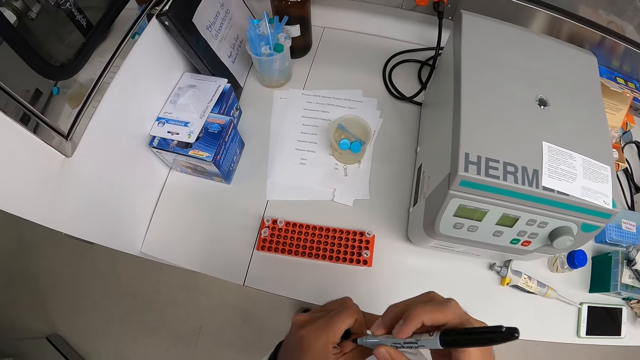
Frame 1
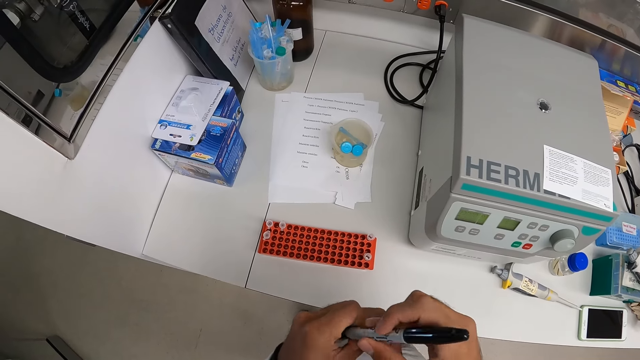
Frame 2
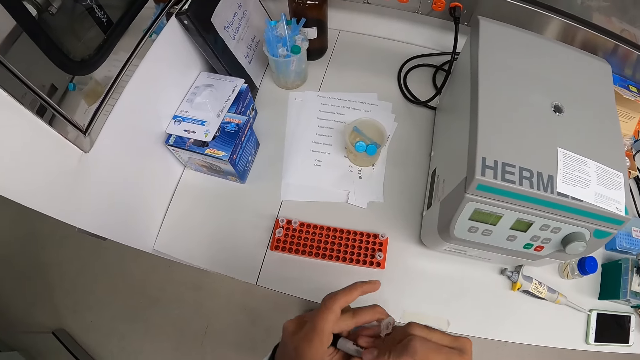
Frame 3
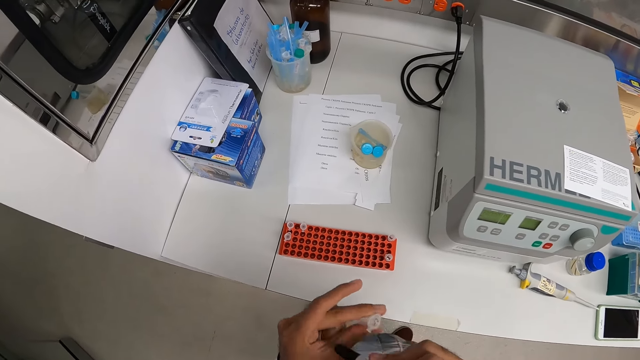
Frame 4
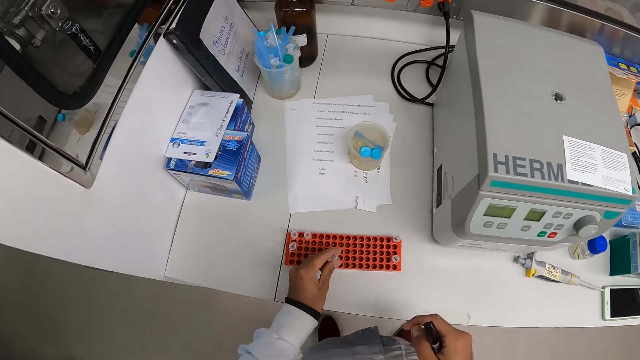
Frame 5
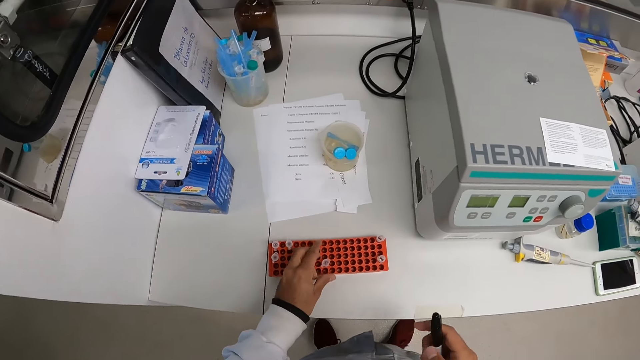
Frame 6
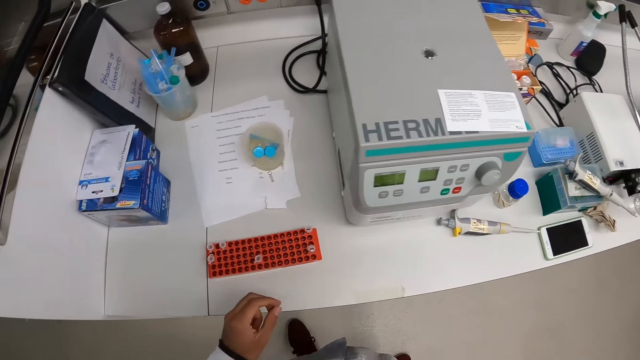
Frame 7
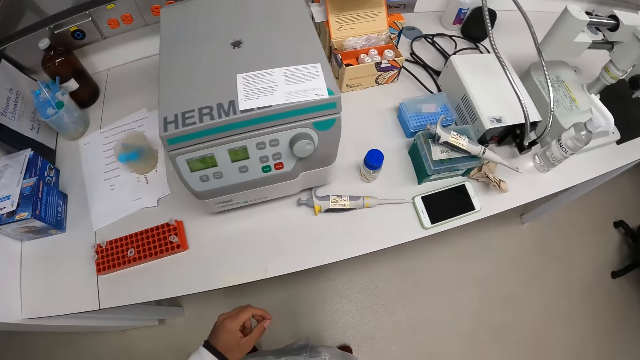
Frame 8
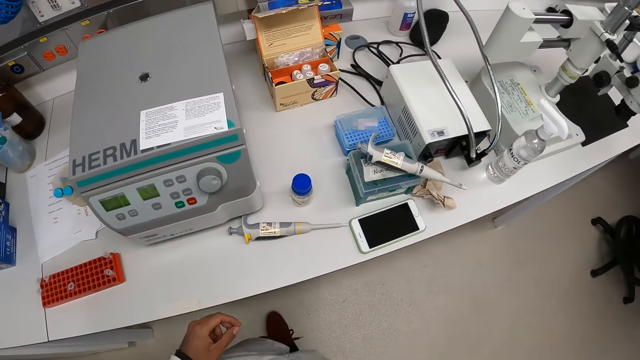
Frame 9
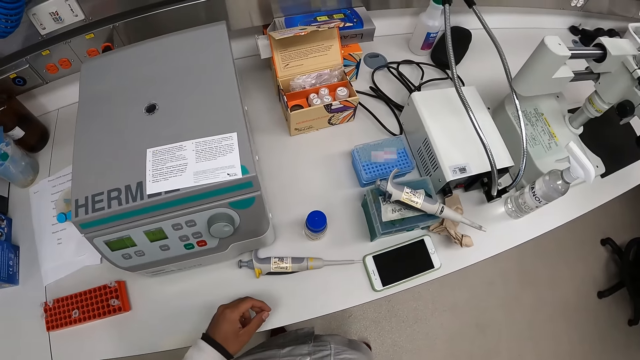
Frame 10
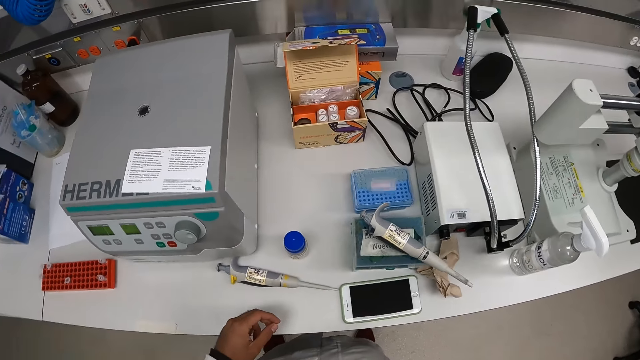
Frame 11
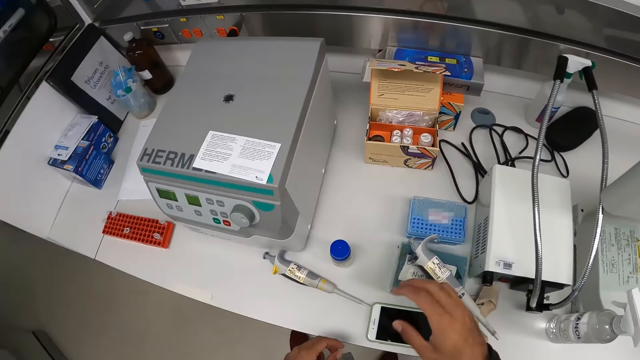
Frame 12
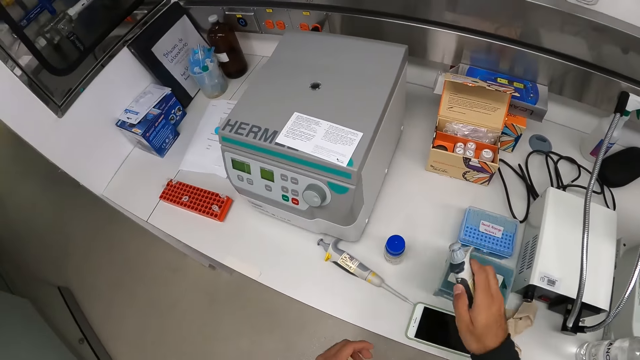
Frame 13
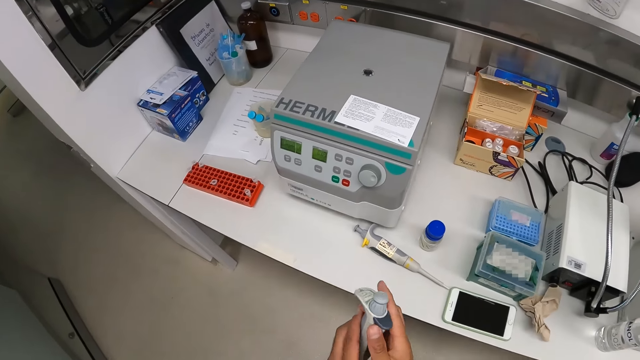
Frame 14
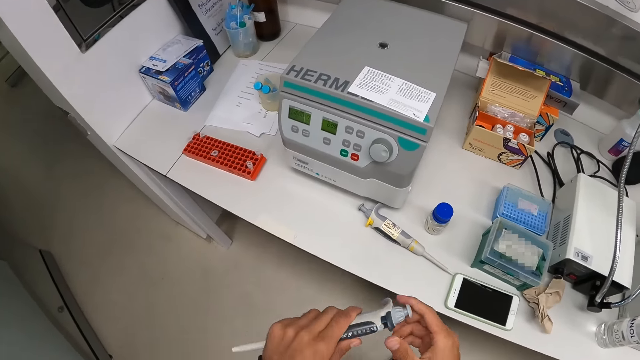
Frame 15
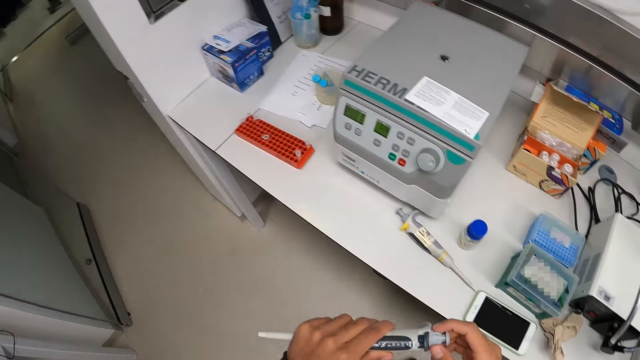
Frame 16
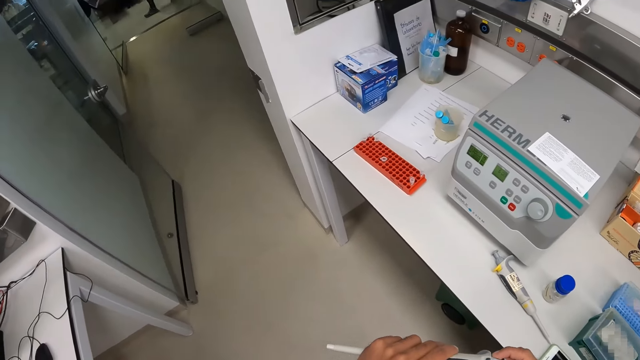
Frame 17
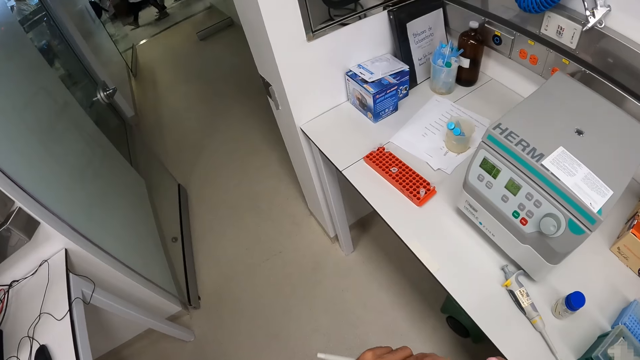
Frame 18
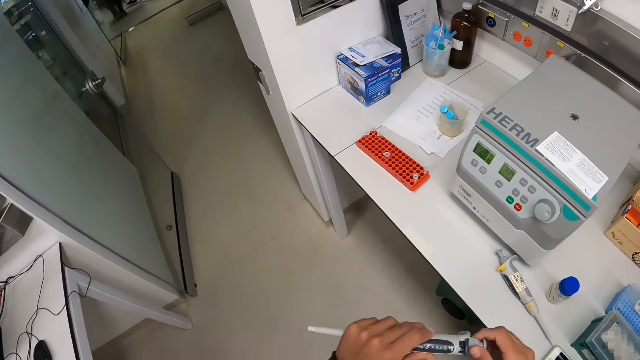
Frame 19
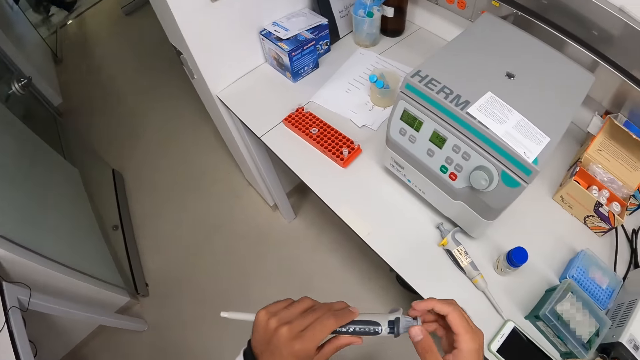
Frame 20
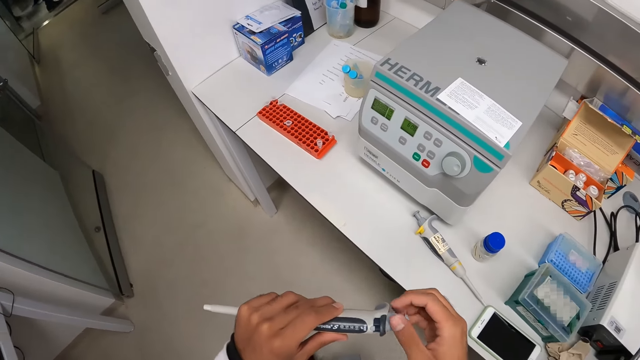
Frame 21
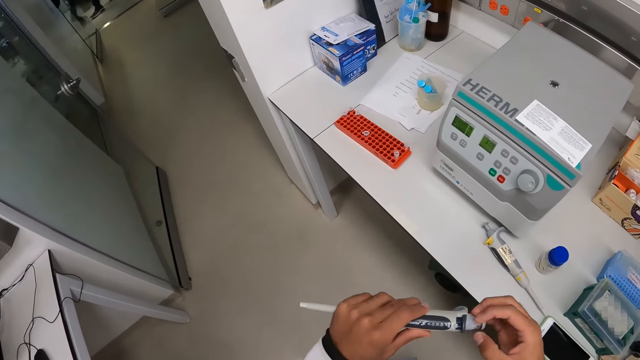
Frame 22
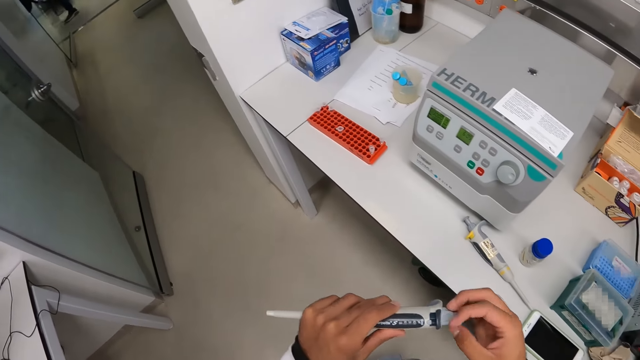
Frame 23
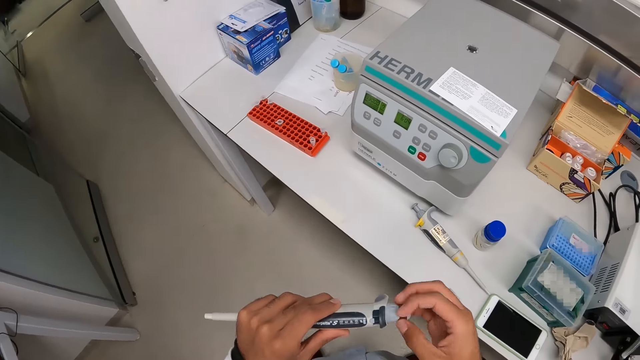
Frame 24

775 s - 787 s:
The camera wearer holds a pen with both hands. He closes the pen. He drops the vial in the rack with his left hand. He walks around. He picks the dropper or syringe from the container on the table with his right hand. He holds the dropper with both hands. He opens the syringe.

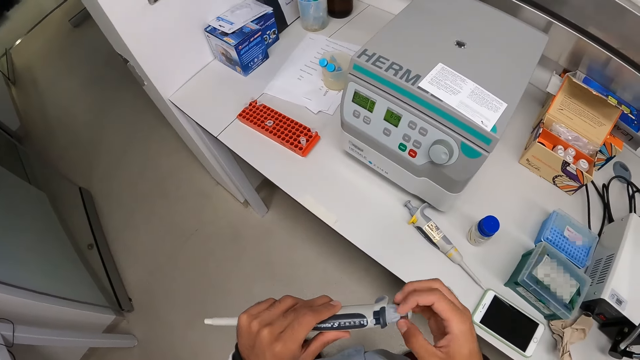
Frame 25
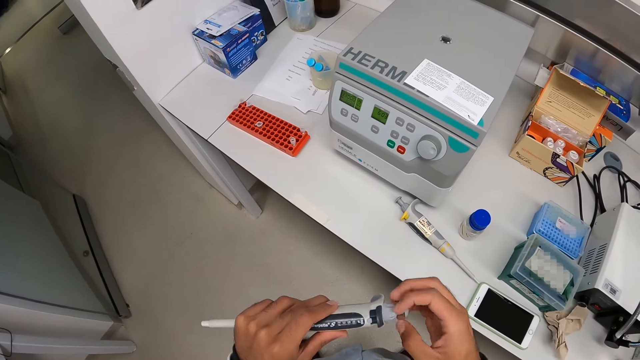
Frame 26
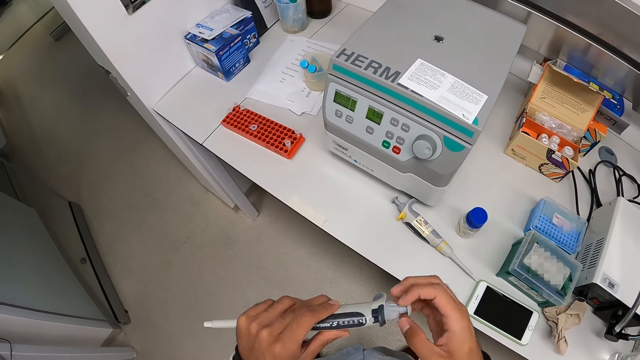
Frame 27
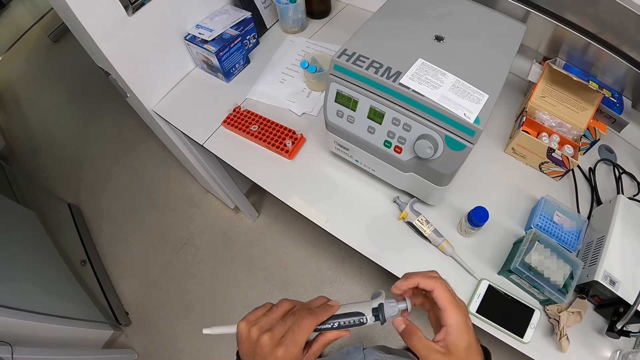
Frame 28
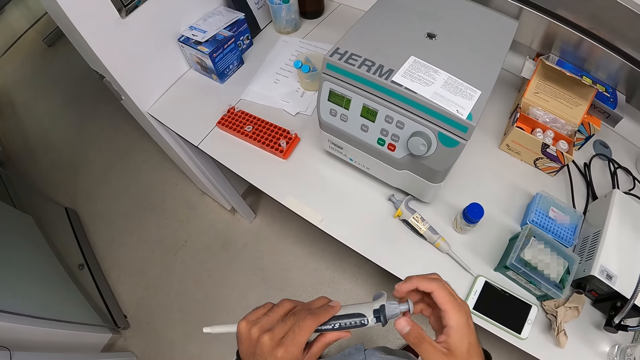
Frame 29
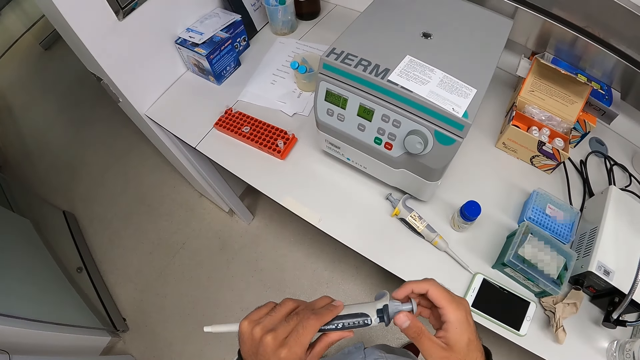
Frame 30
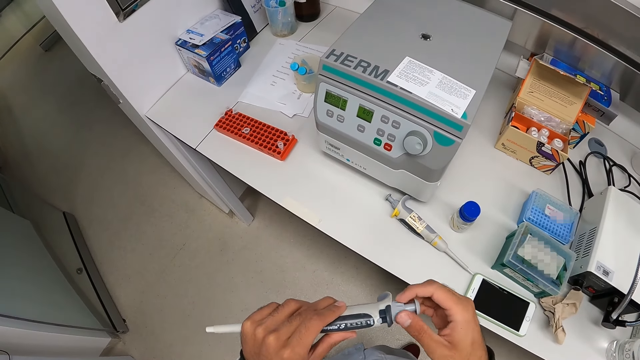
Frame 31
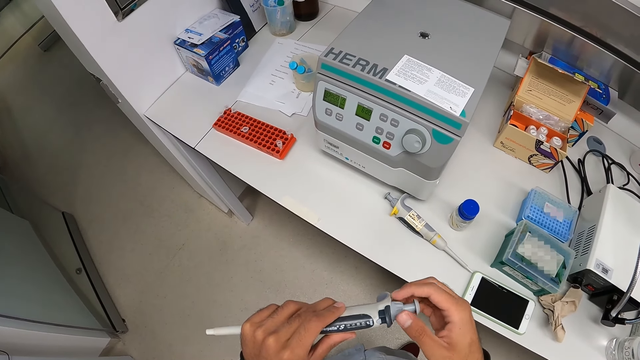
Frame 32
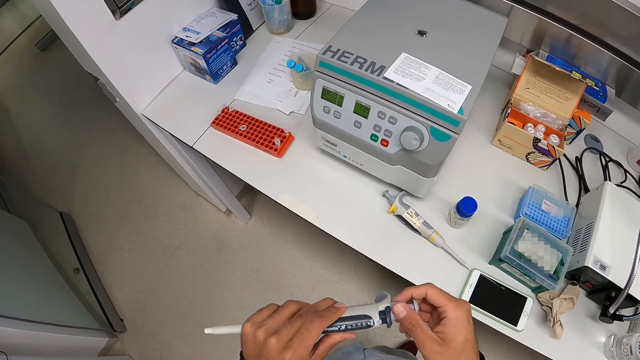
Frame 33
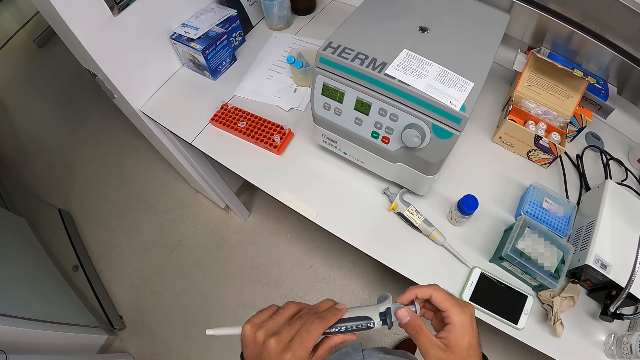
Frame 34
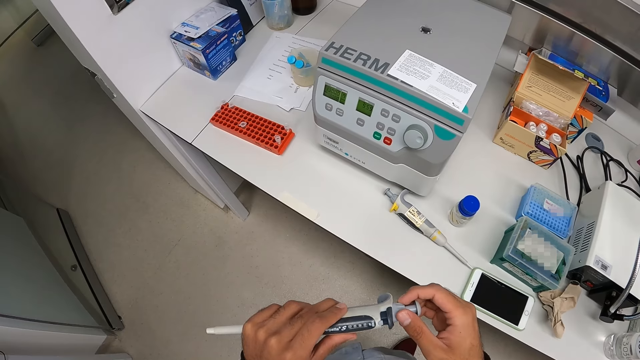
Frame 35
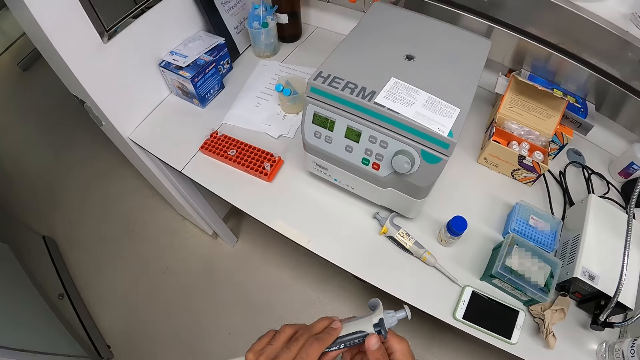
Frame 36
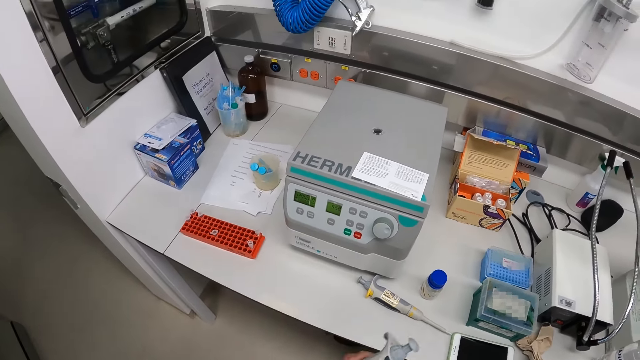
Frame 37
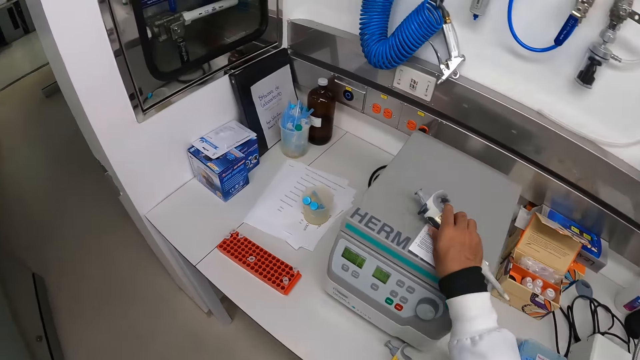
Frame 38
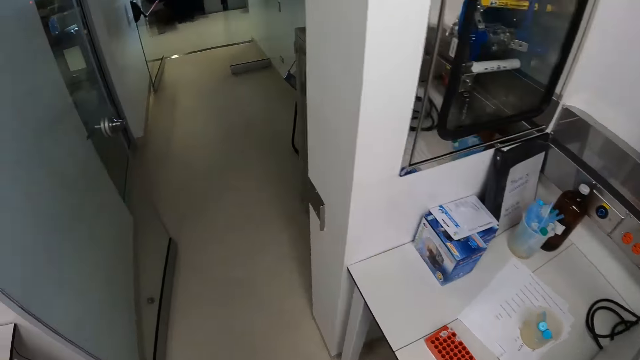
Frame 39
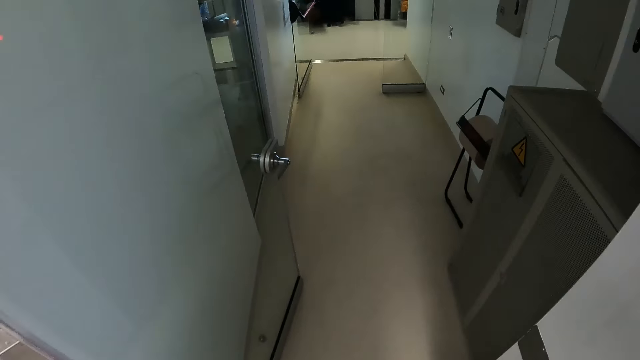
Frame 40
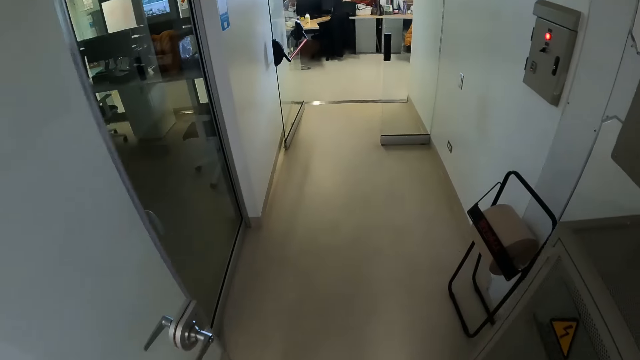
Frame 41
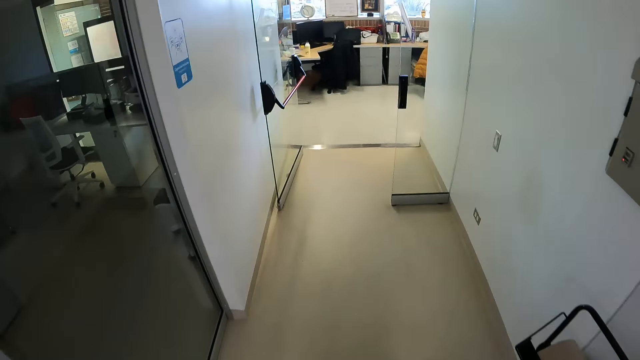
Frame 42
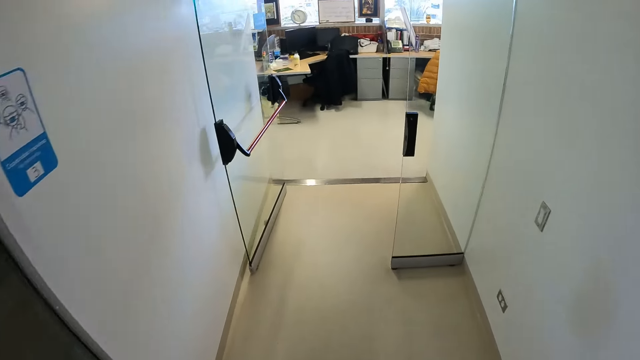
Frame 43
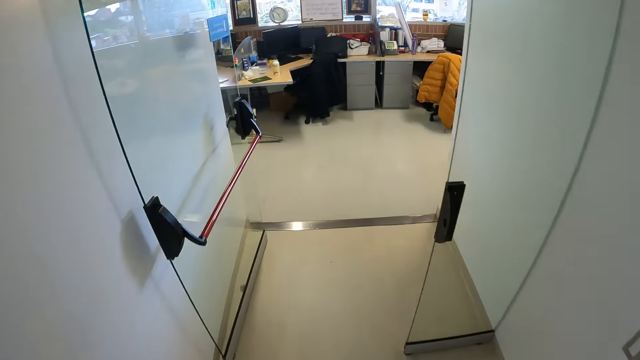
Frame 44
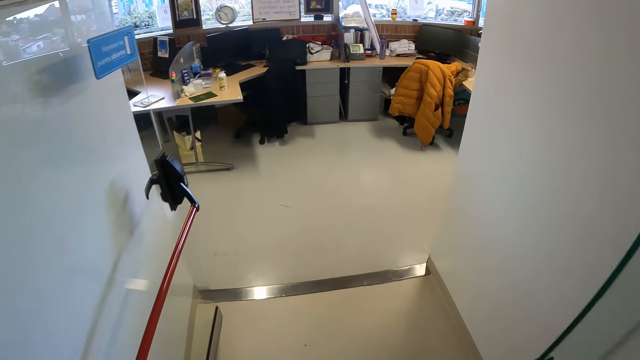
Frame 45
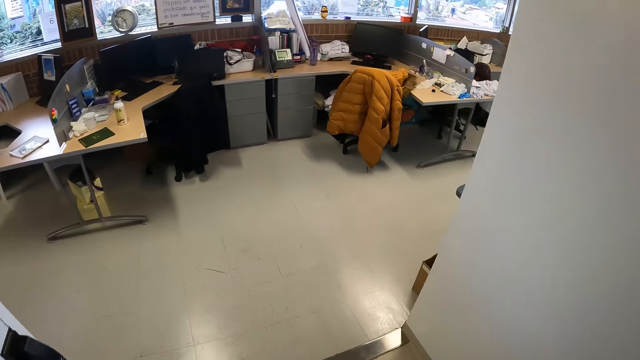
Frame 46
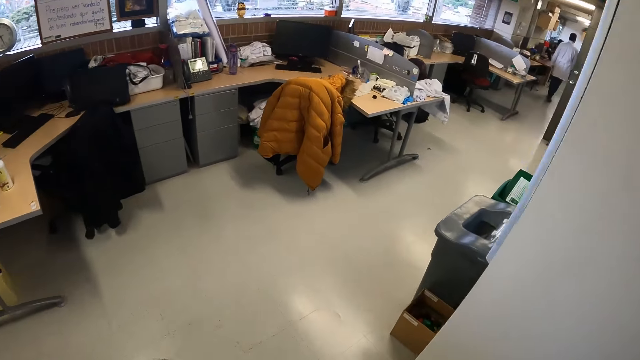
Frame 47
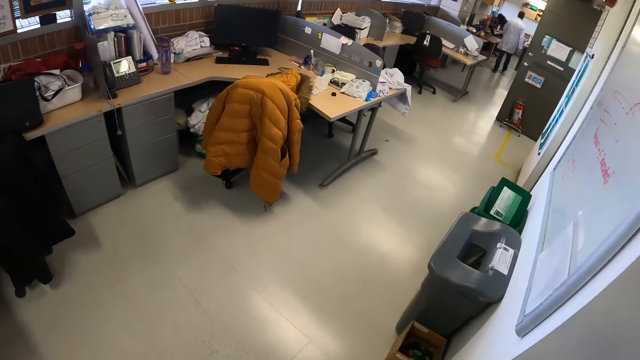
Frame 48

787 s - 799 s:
The camera wearer drops the dropper on the centrifuge machine with his right hand. He walks out of the laboratory to another room.
